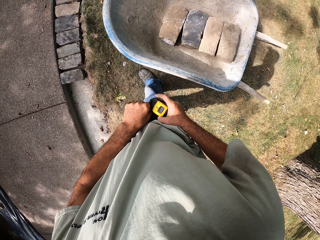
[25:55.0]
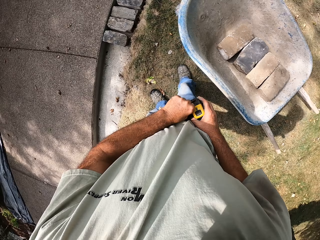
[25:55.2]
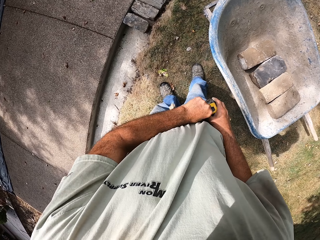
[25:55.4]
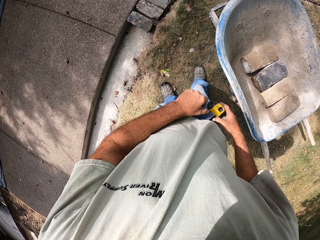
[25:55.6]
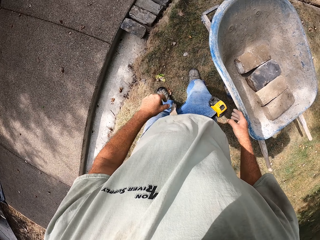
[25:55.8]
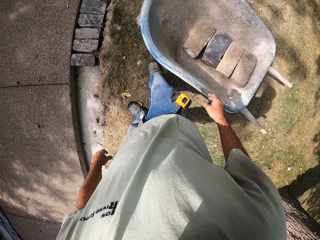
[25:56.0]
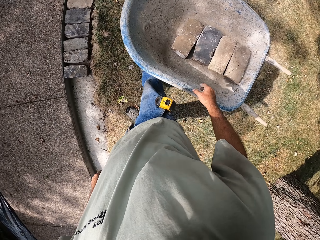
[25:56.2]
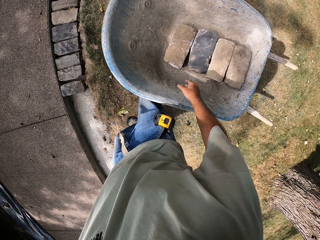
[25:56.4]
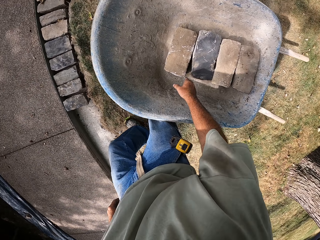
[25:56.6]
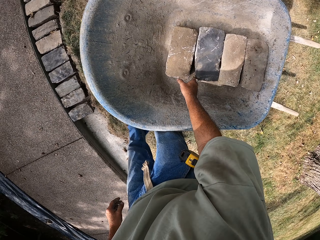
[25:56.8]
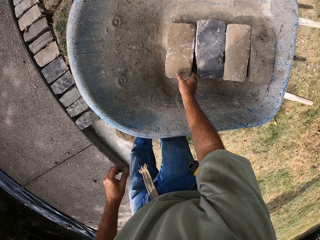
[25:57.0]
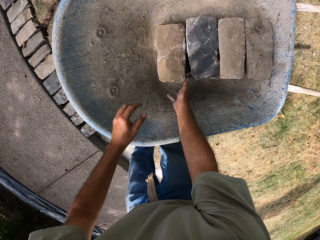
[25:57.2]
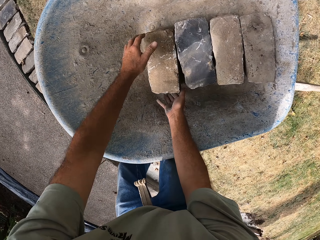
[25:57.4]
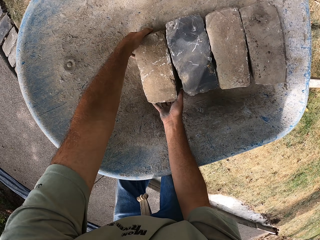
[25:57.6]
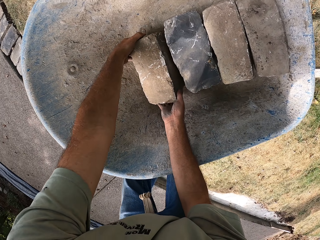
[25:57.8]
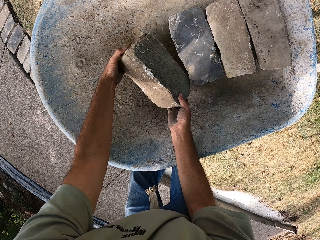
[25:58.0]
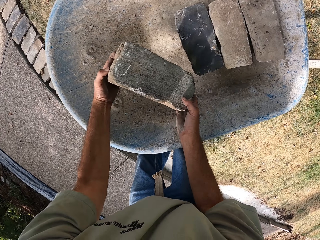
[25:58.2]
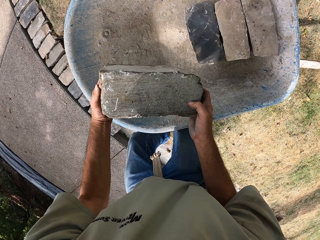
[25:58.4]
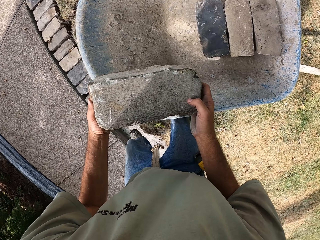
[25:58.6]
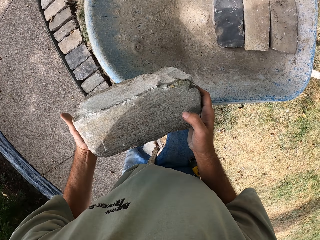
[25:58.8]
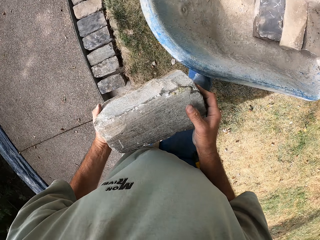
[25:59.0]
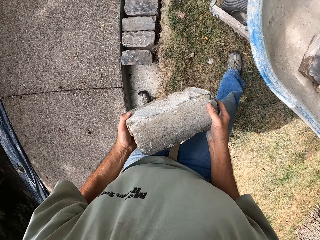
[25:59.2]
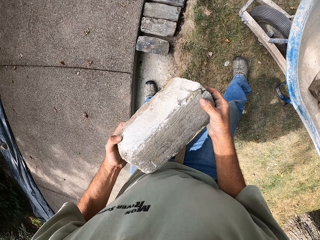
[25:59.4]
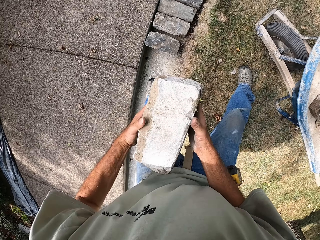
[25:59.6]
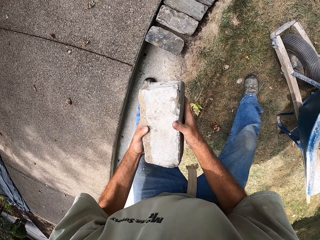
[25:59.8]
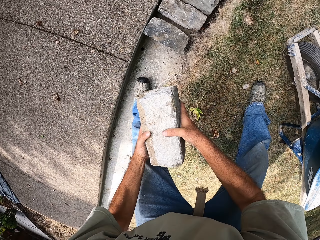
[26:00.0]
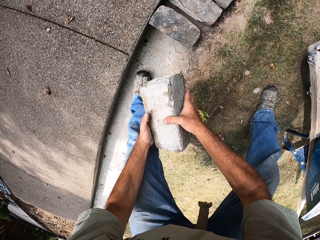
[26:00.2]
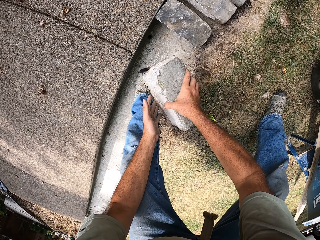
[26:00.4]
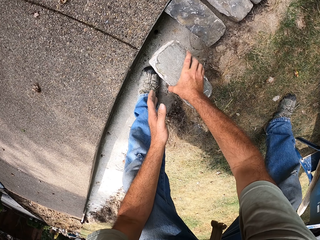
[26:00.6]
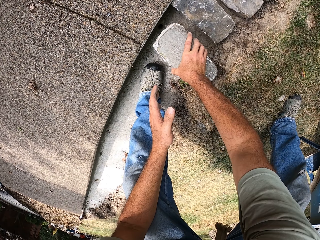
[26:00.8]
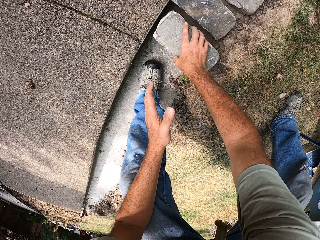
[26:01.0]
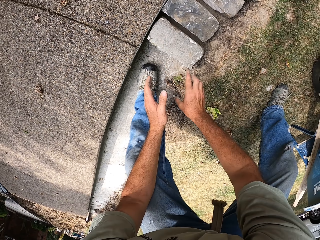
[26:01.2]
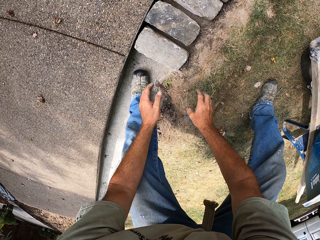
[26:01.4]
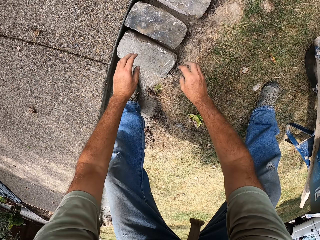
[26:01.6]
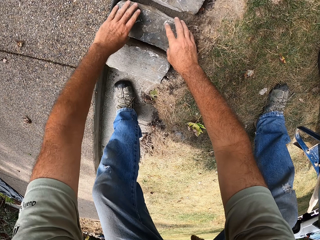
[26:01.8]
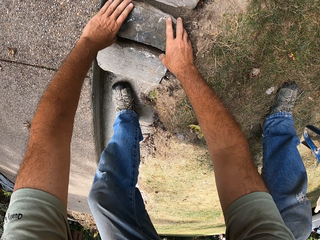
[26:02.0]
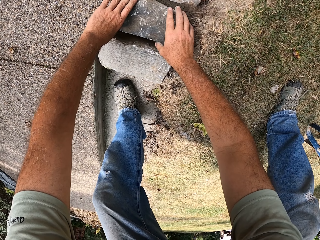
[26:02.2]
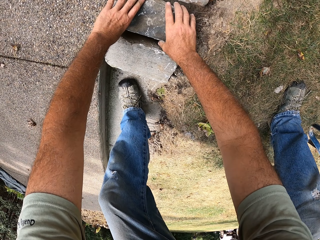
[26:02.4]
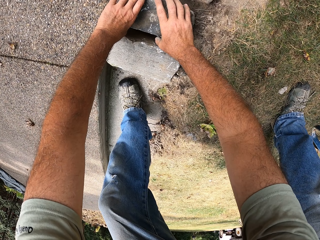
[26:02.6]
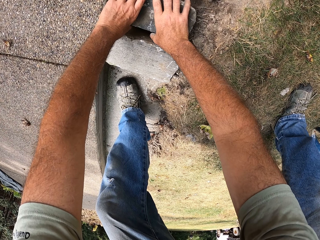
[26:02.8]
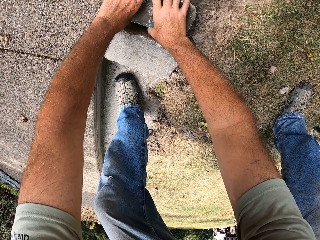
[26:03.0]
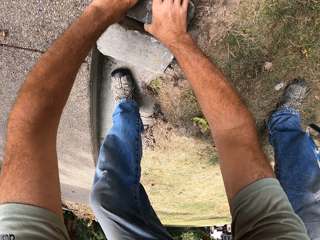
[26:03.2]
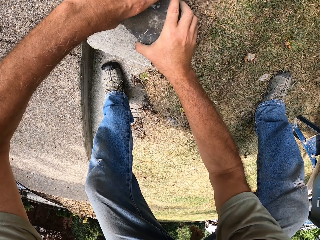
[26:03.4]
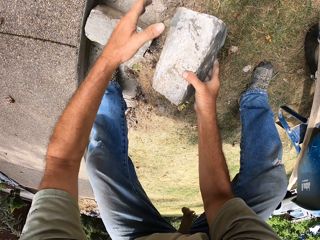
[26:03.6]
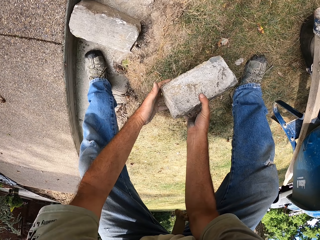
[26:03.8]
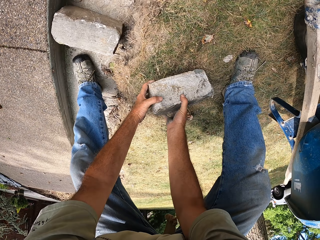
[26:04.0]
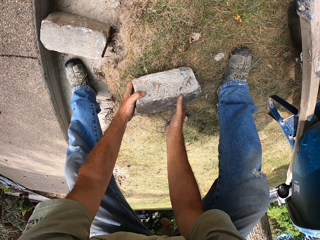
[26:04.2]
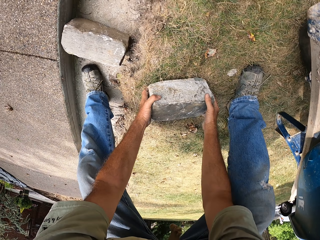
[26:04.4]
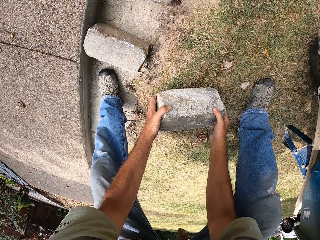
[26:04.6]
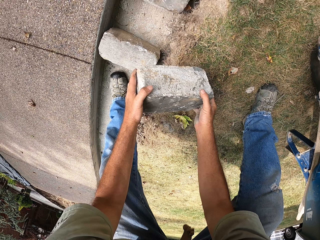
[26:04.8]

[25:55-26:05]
The camera wearer puts the tape measure in his pocket. He picks up the brick, puts the brick on the basement foundation and picks up the brick.

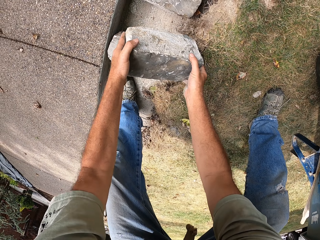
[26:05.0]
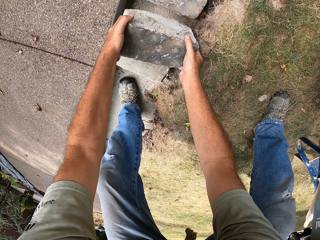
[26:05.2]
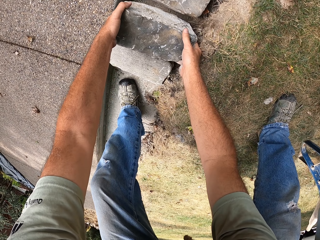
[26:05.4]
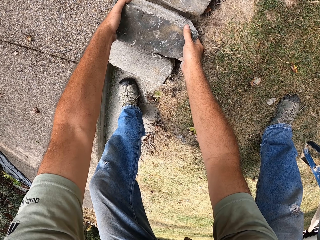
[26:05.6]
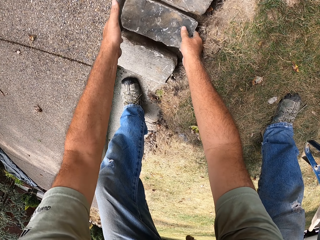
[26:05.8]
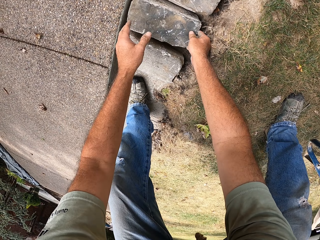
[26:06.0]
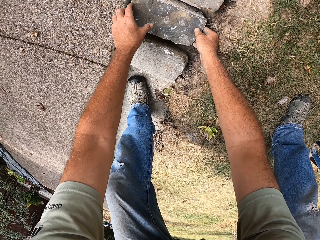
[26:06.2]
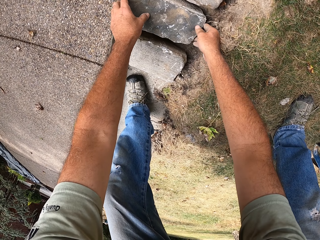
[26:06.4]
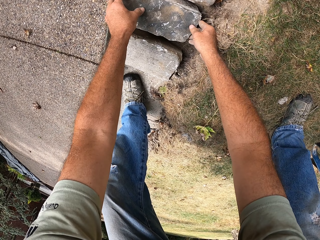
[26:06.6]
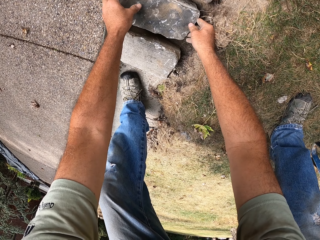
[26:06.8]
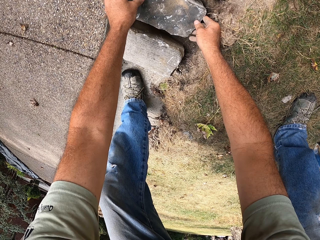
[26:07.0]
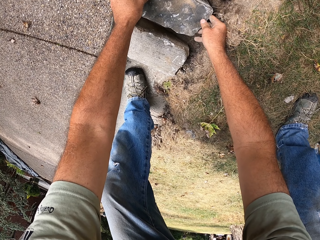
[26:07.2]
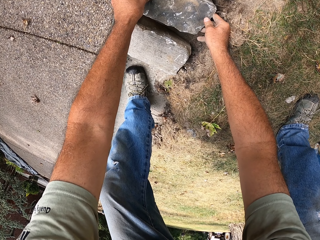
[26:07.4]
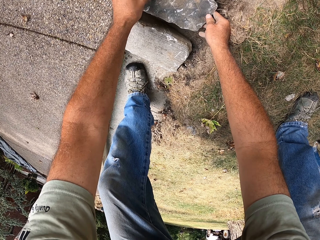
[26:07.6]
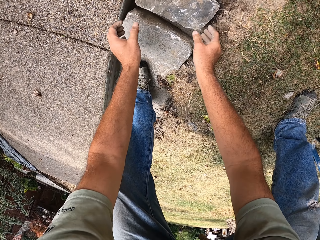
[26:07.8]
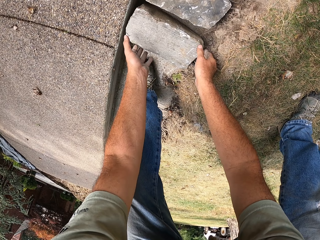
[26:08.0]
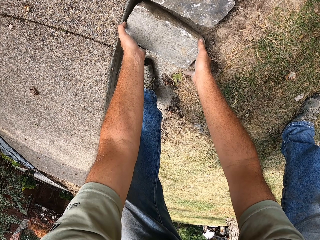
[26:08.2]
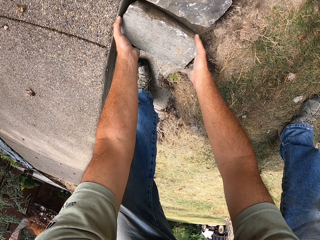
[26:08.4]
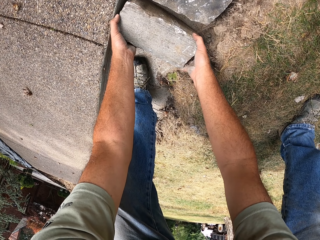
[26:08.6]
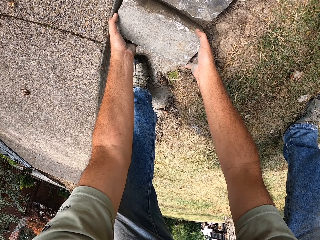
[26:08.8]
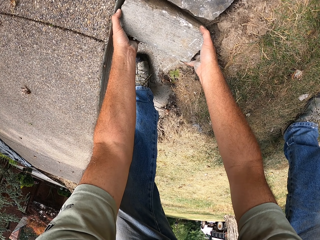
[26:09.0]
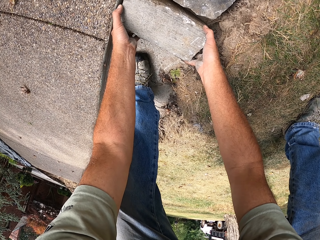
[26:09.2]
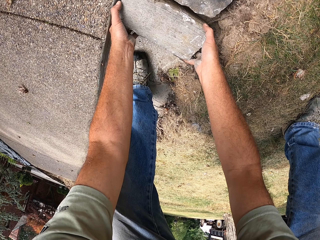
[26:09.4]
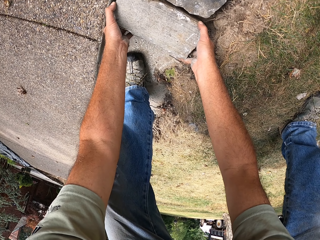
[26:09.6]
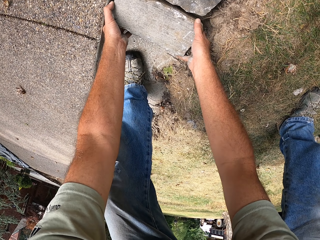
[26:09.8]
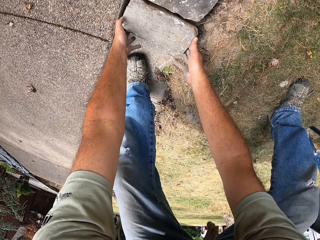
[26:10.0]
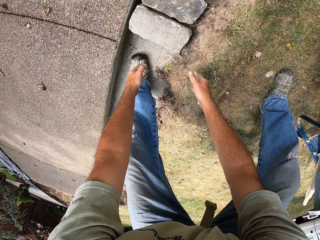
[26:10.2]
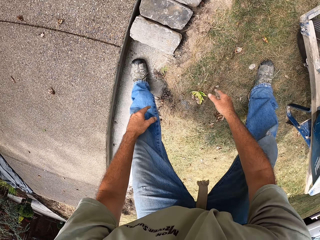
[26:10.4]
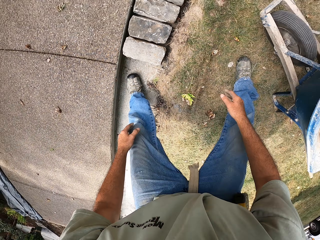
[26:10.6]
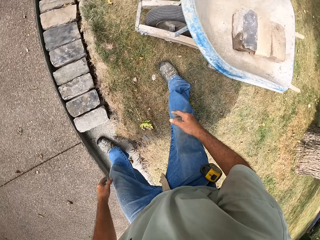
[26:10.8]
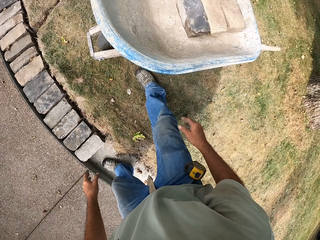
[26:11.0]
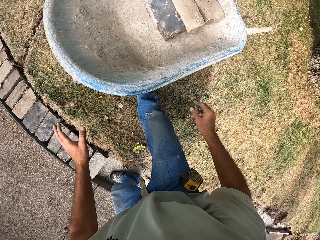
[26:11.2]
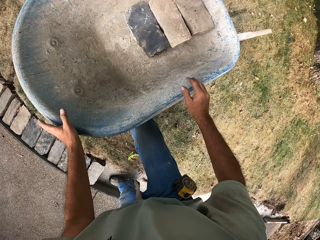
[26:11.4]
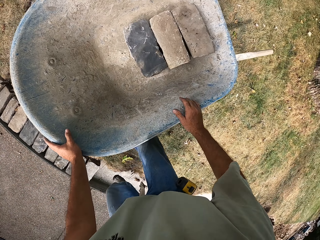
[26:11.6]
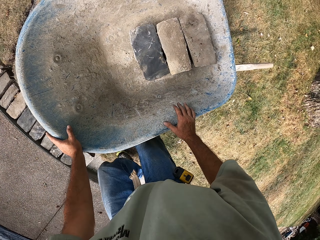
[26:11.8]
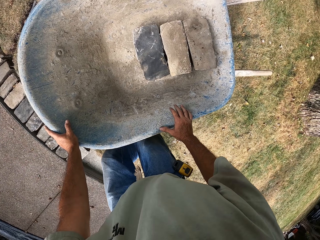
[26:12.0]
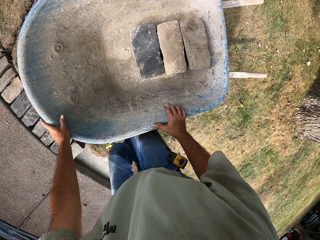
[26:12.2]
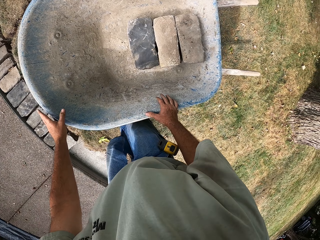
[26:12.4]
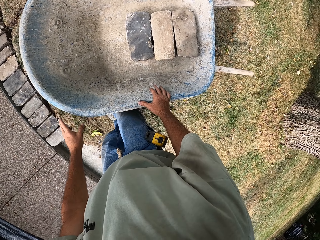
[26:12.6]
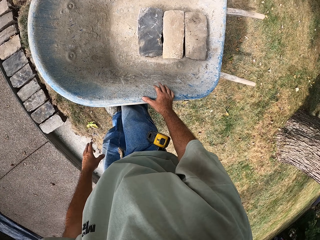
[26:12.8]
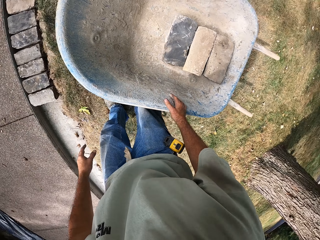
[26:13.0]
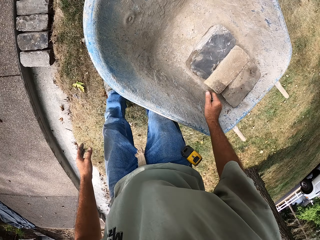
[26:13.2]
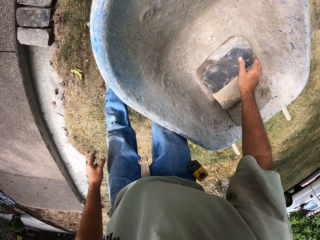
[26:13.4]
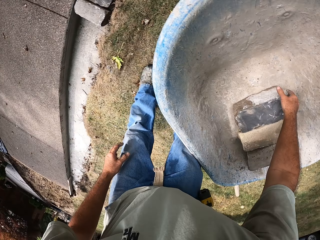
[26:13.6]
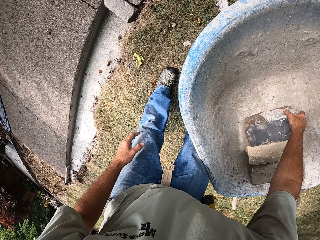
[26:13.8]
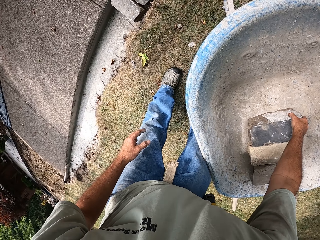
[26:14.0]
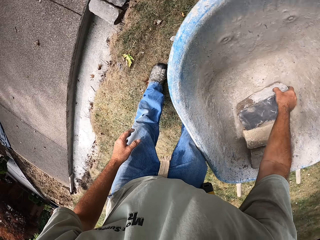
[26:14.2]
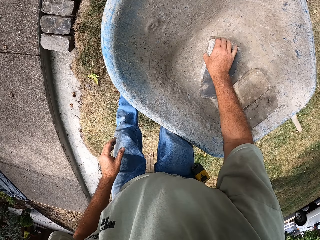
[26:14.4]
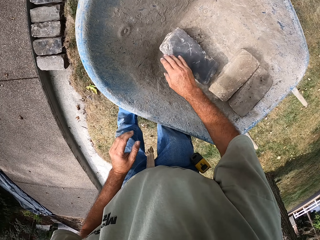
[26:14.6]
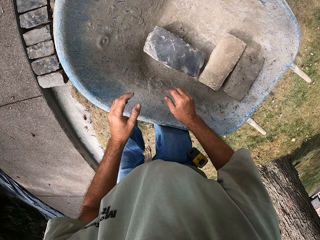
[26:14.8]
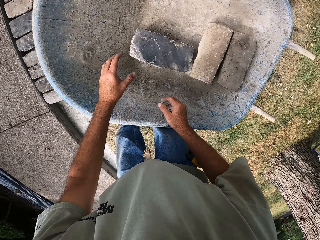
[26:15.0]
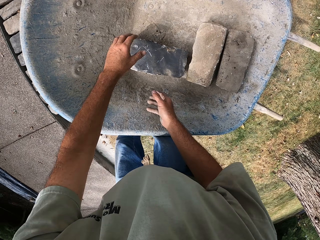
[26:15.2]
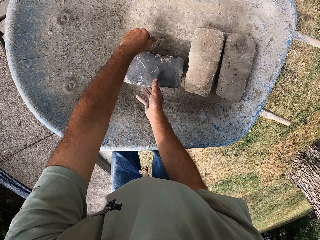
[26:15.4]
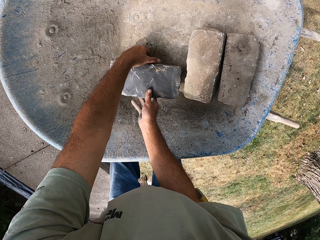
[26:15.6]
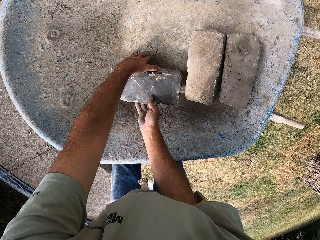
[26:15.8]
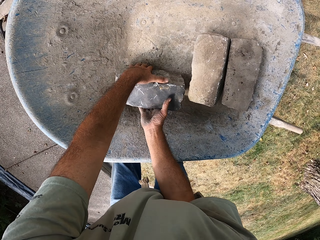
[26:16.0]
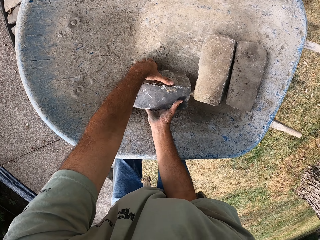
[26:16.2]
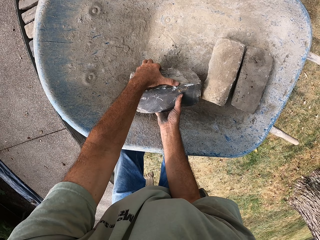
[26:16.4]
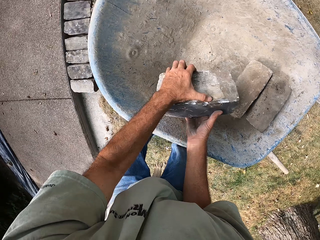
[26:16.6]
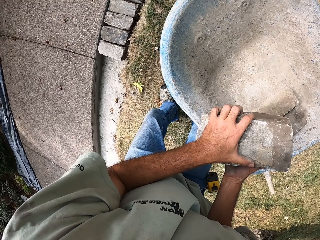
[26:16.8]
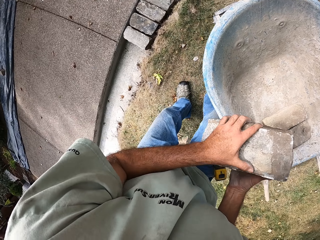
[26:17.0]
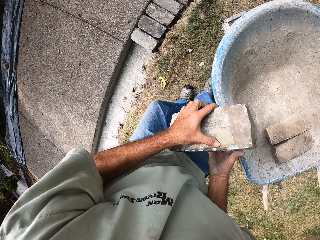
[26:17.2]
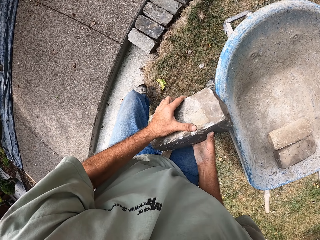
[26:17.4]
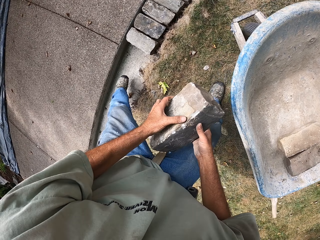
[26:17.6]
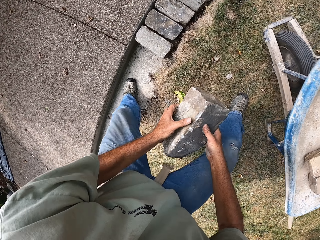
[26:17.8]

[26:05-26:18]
The camera wearer puts the brick on the basement foundation. They move the brick and walk around the construction site. They pick up the brick. They pick up the brick again from the wheelbarrow.
